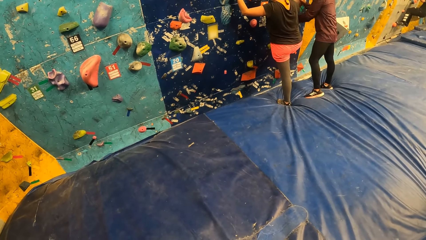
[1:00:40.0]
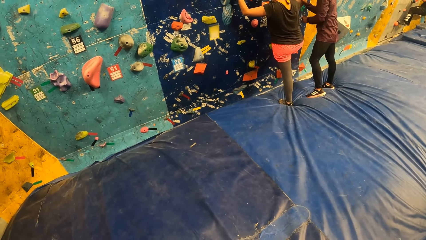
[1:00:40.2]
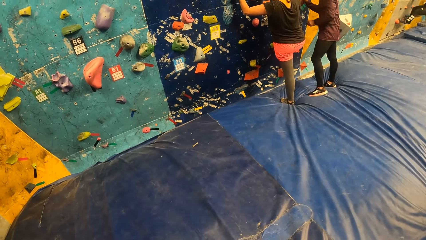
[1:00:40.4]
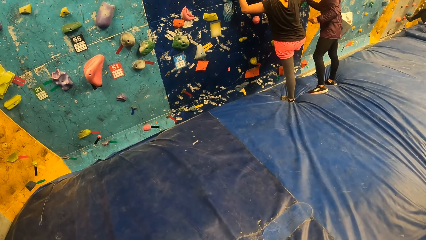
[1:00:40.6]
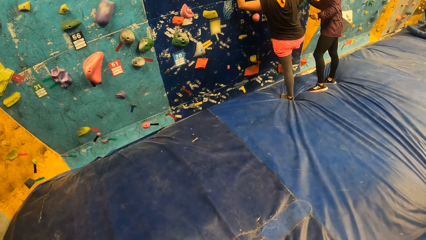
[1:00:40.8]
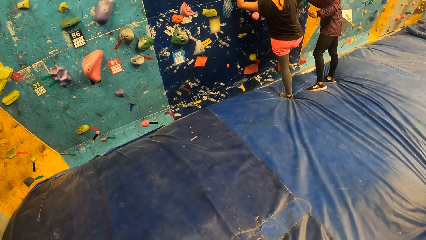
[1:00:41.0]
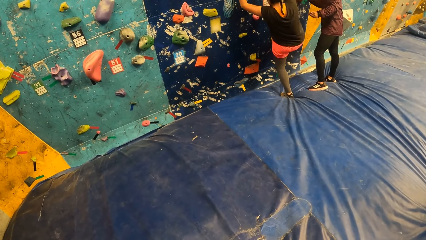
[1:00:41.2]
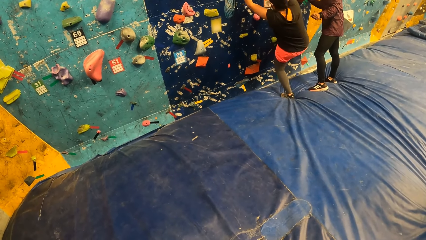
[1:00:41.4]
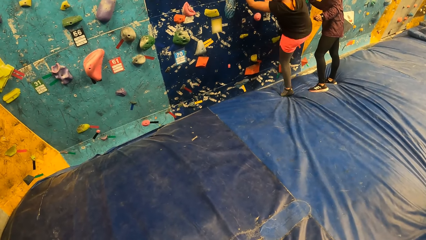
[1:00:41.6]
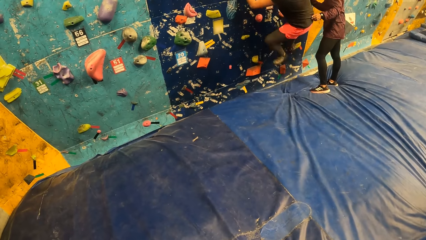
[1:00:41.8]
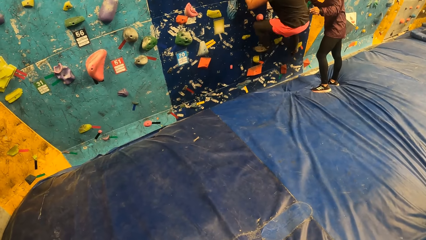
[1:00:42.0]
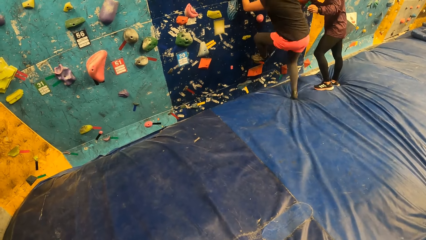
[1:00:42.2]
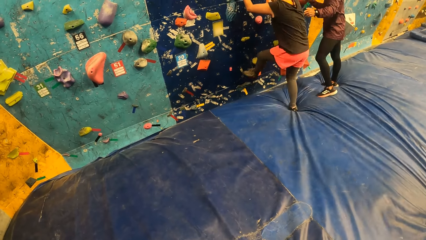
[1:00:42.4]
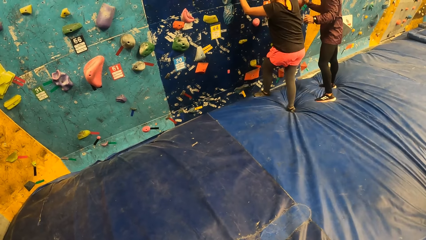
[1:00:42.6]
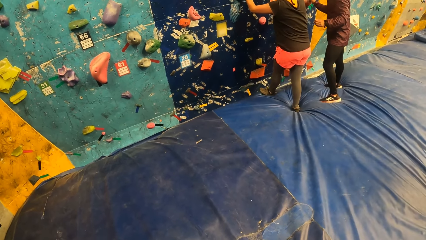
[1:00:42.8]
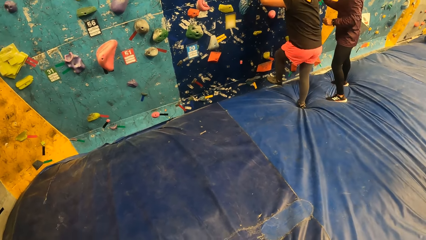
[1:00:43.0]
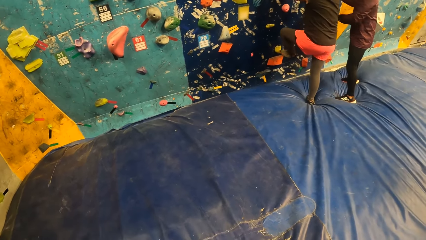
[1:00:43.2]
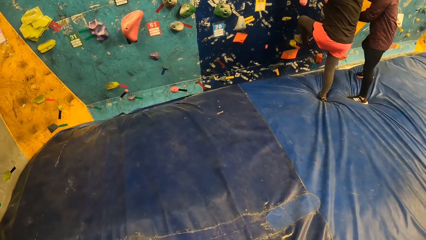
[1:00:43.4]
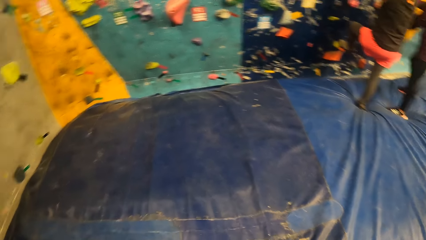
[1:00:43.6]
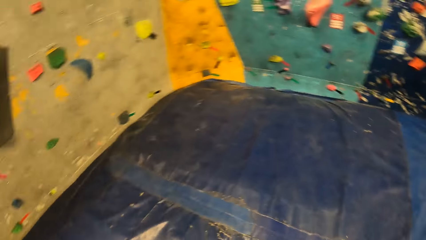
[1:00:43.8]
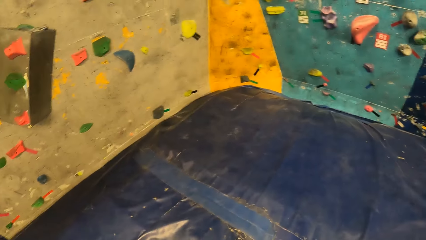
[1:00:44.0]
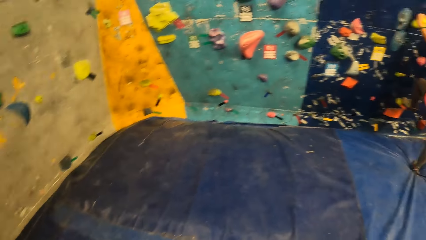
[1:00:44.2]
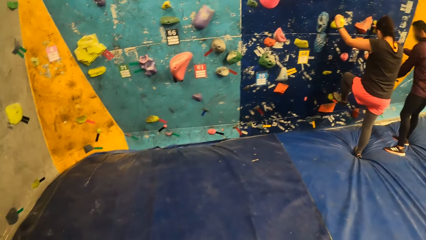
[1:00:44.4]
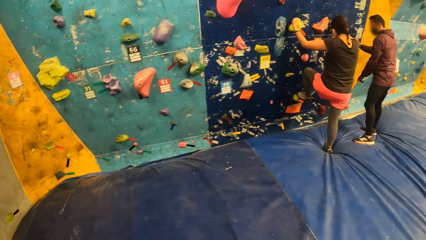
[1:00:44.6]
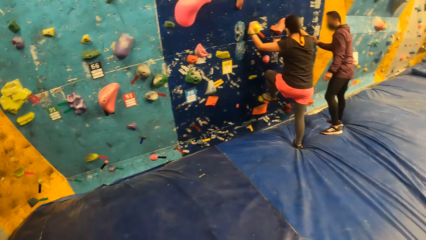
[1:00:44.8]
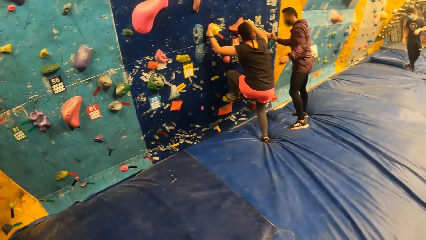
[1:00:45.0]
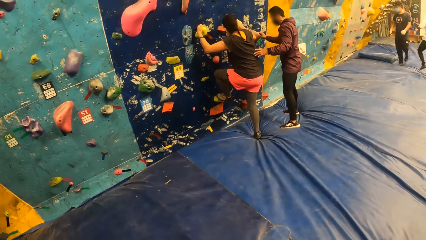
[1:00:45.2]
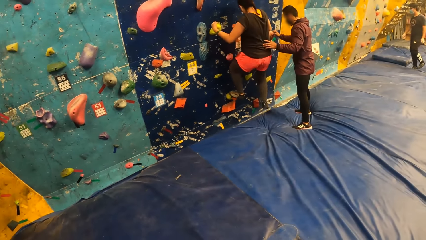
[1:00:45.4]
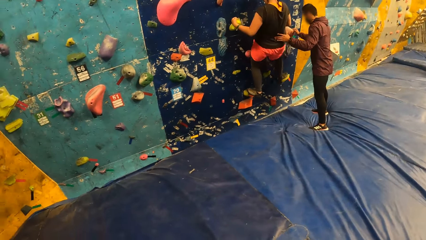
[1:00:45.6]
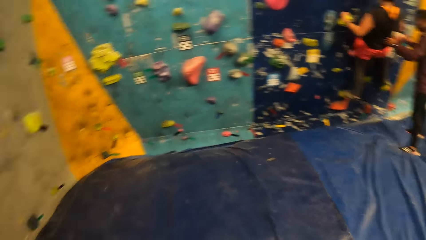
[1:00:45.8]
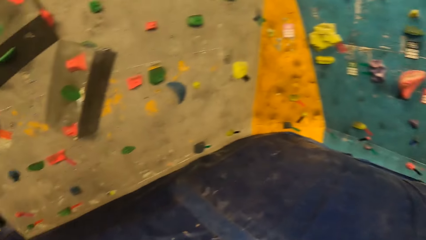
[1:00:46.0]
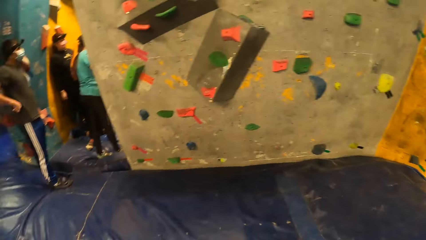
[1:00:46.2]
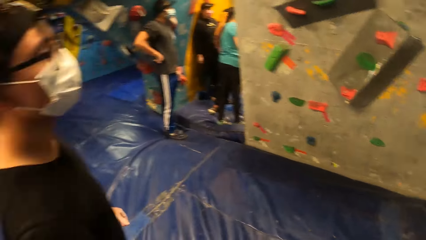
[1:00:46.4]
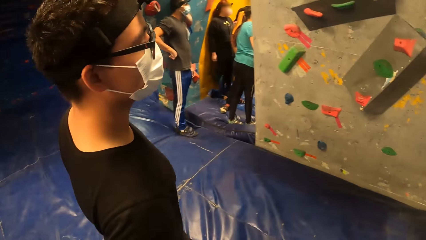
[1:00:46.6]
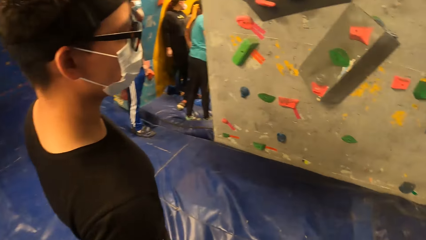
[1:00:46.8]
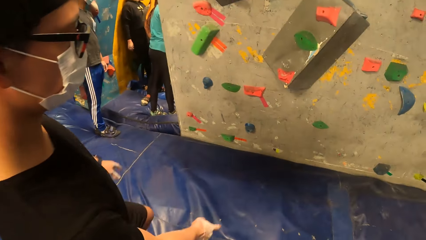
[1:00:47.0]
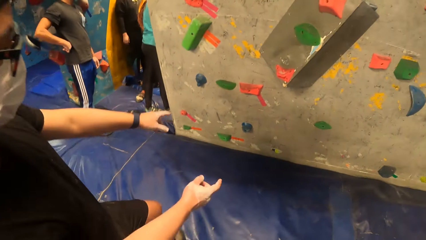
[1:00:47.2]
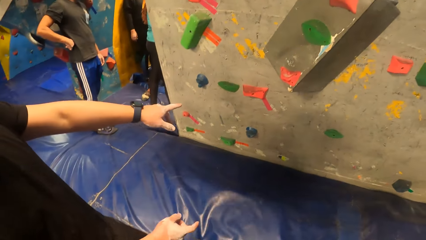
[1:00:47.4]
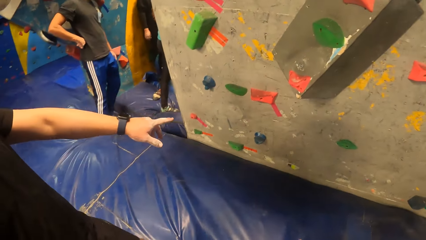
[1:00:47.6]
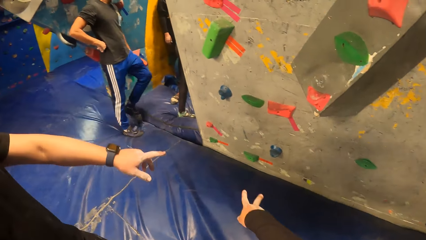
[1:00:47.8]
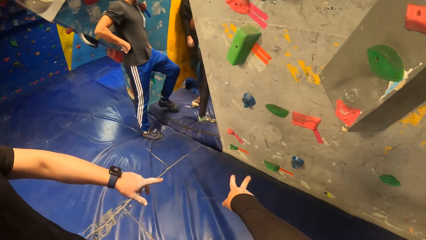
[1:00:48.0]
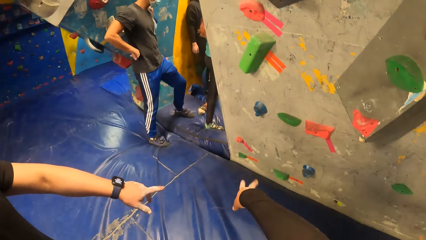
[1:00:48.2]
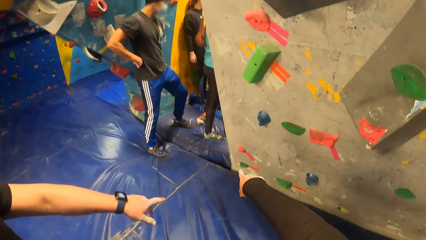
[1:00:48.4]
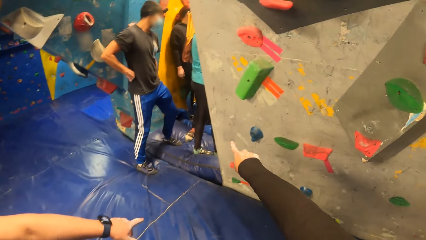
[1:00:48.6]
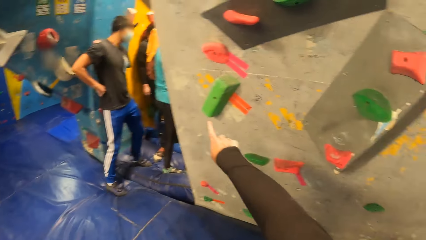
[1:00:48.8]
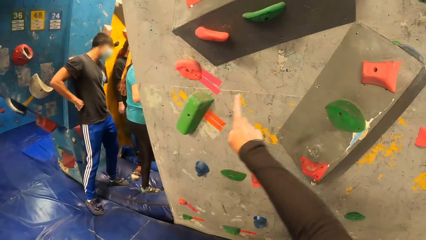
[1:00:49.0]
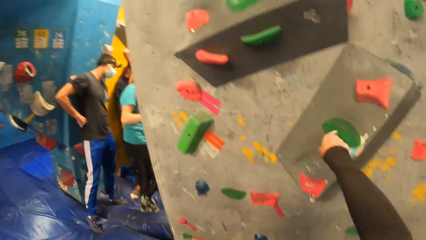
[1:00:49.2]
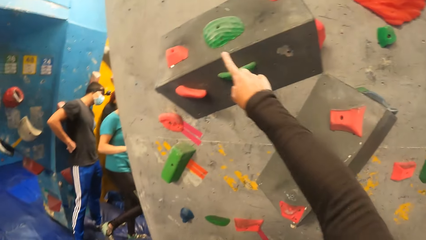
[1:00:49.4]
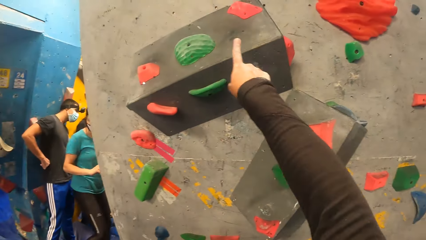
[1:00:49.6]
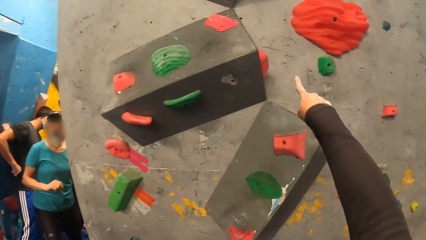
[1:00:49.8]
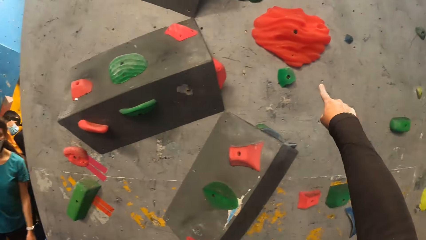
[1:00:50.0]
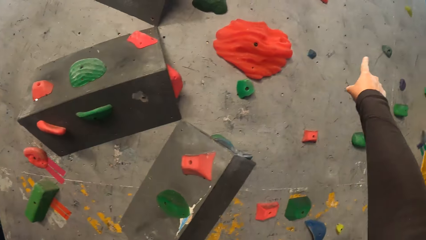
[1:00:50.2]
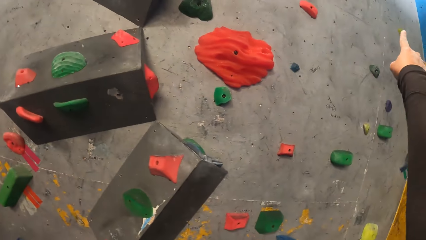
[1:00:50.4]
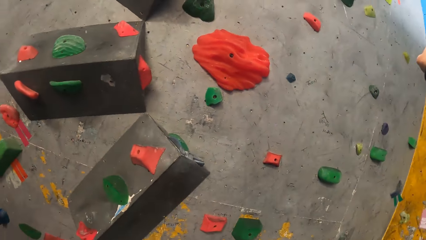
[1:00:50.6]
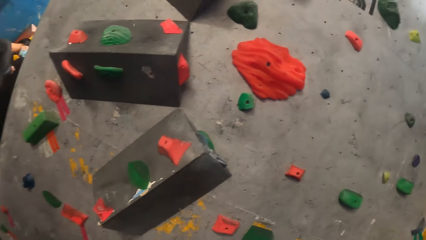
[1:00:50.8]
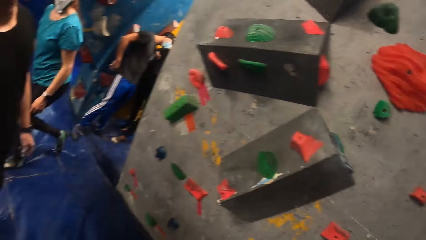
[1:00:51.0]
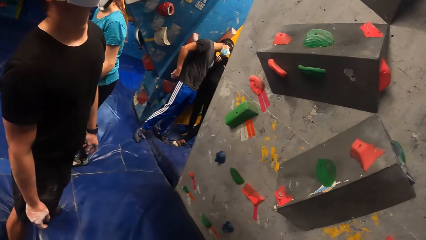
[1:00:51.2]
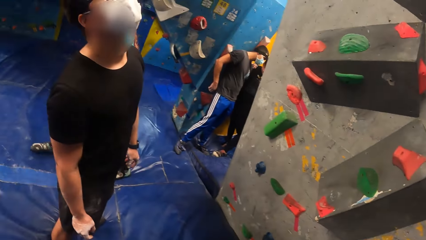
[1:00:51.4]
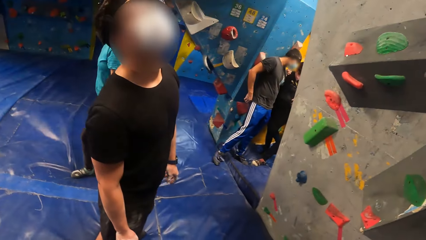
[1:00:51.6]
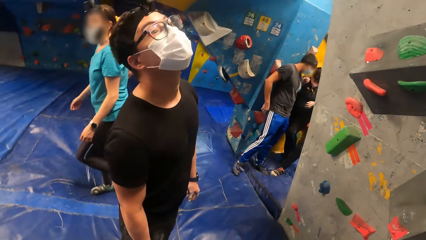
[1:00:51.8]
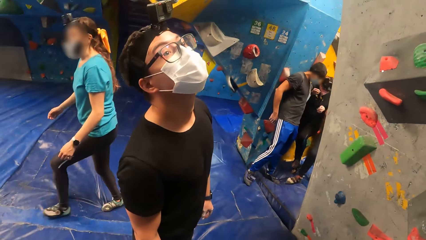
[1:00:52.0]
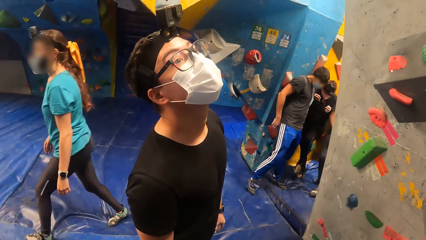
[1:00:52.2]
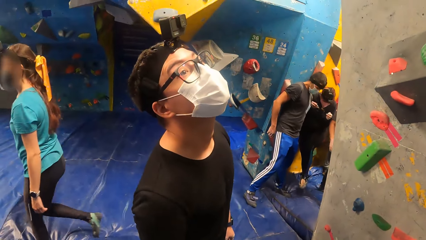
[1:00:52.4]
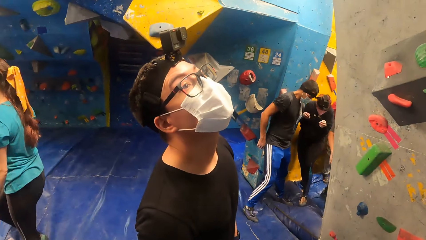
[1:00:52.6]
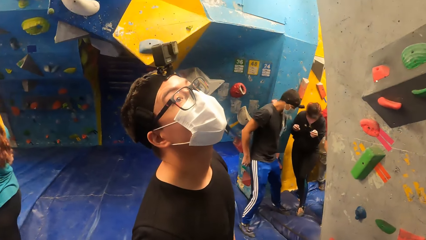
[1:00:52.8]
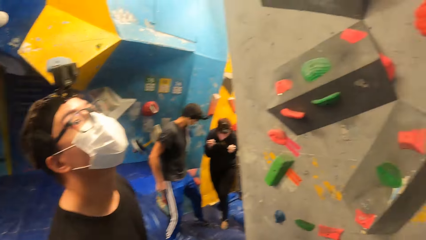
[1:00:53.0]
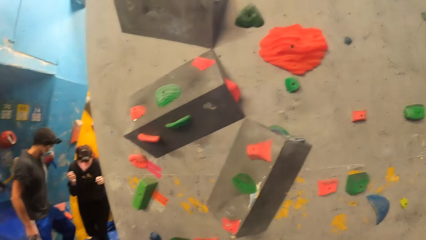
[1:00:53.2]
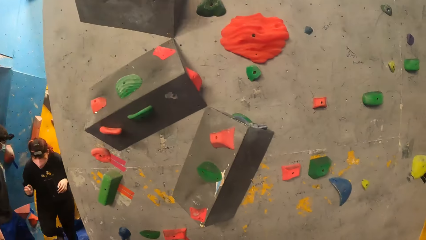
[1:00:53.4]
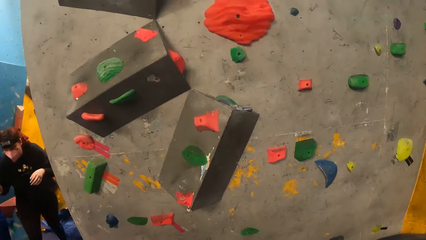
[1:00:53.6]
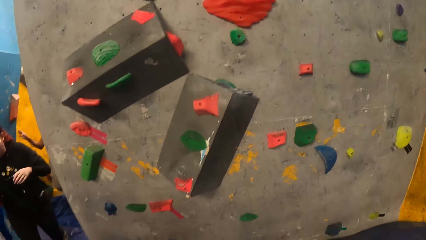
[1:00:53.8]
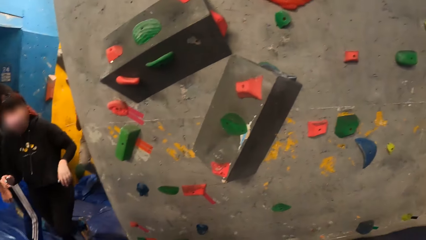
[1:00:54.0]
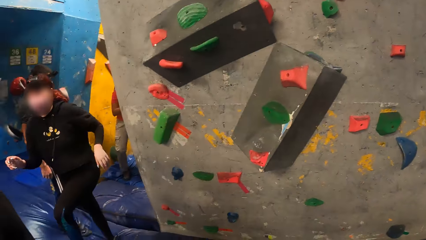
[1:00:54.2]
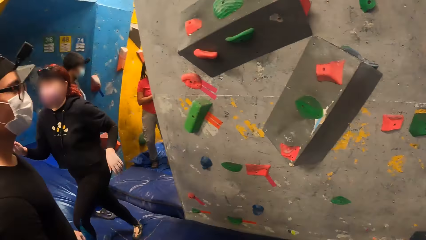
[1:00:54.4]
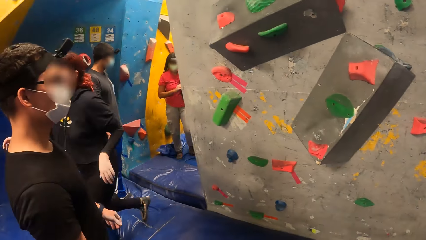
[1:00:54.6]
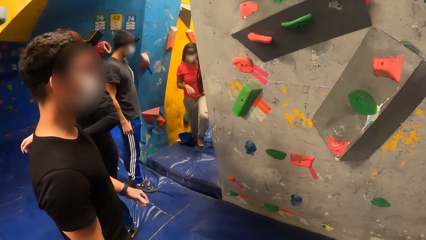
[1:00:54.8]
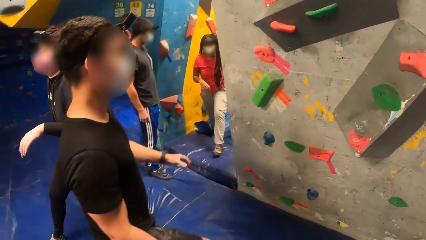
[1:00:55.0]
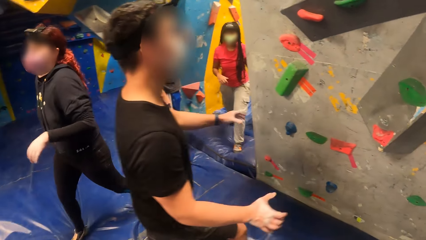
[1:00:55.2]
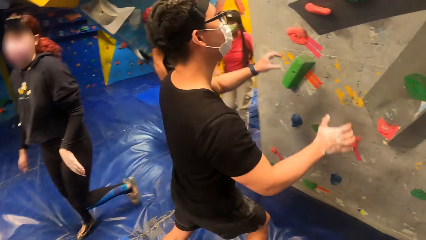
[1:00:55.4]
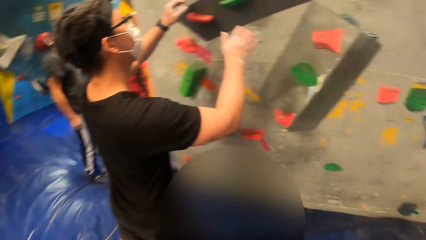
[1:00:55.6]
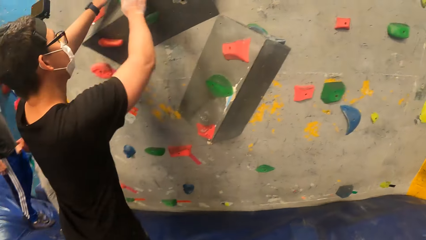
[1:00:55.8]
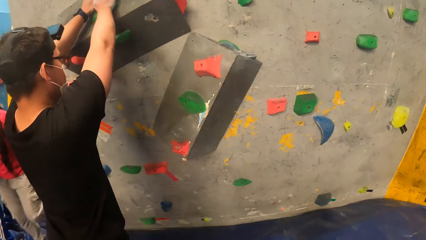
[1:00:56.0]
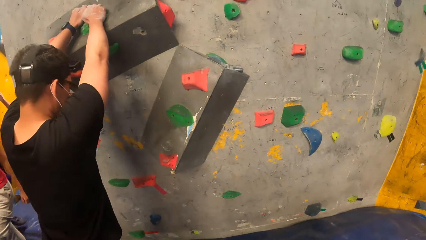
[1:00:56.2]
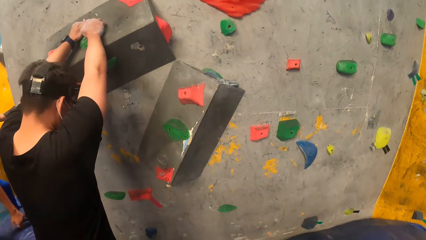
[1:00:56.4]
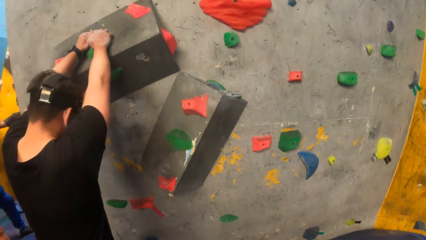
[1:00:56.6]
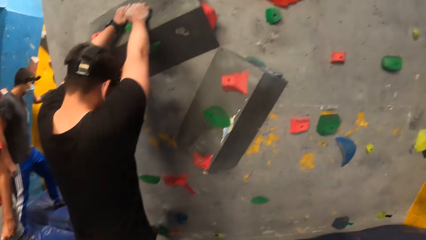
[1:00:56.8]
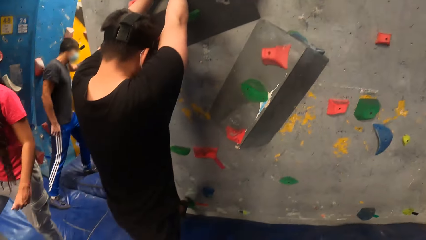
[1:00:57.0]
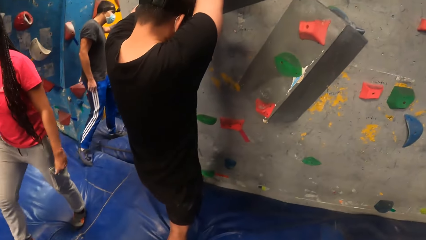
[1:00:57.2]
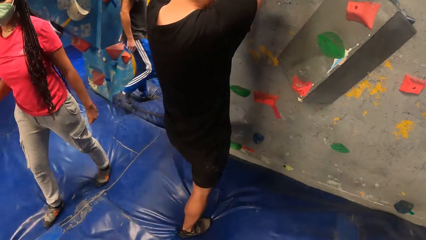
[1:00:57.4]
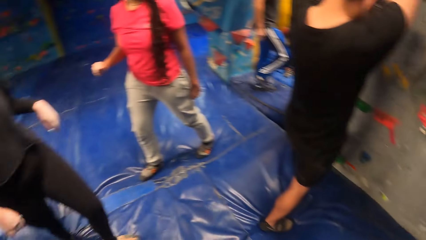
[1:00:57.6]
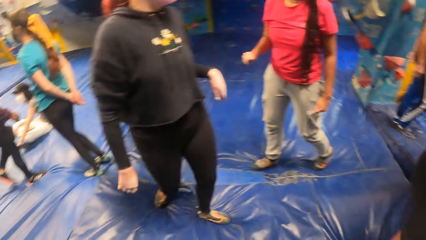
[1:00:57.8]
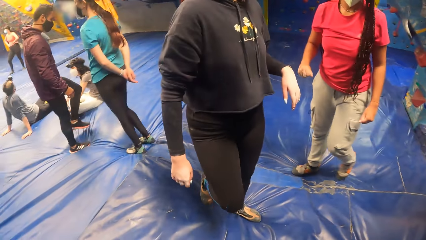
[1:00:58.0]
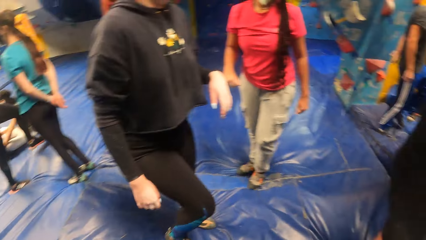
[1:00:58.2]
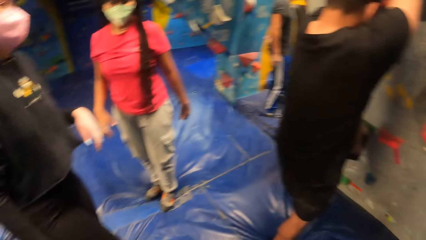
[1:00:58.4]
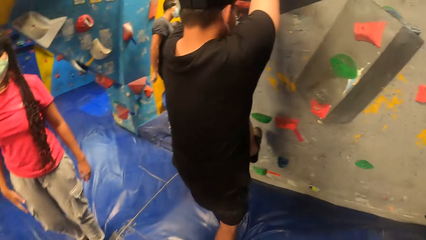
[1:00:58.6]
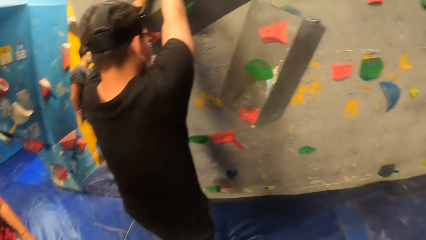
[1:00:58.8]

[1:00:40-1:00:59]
A woman climbs the bouldering wall with both hands. The woman falls off the bouldering wall to a crash pad. The woman climbs the bouldering wall with both hands. A man aids the woman on the bouldering wall with his left hand. Another man interacts with the camera wearer. The camera wearer gestures to the other man. The other man plays indoor rock climbing and holds the bouldering wall with both hands.
